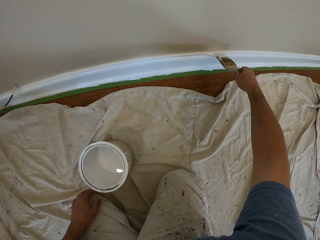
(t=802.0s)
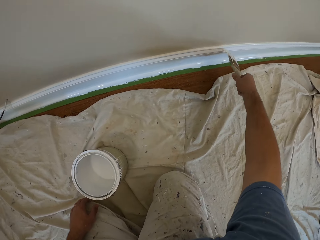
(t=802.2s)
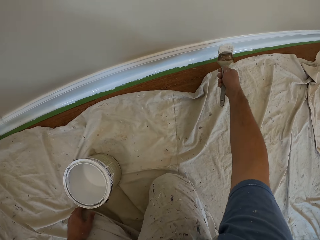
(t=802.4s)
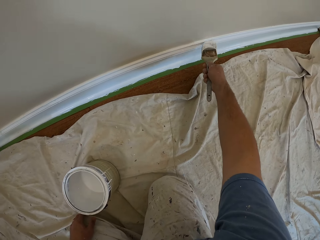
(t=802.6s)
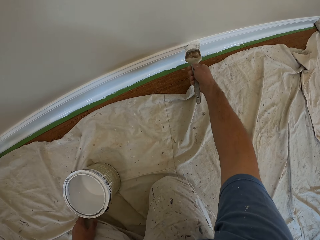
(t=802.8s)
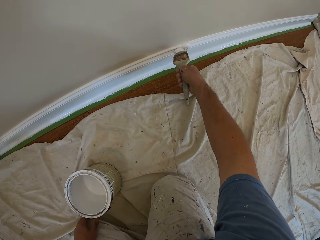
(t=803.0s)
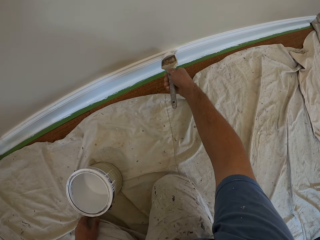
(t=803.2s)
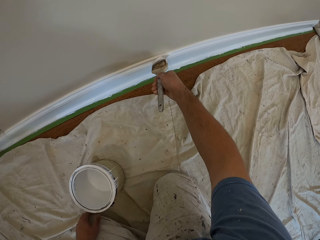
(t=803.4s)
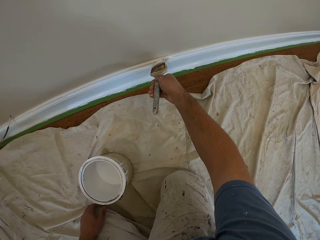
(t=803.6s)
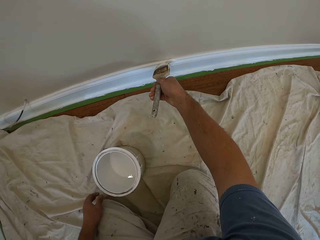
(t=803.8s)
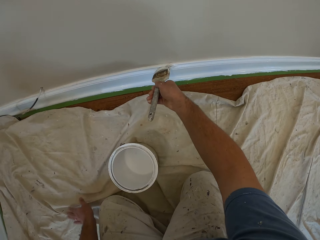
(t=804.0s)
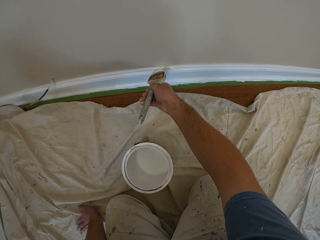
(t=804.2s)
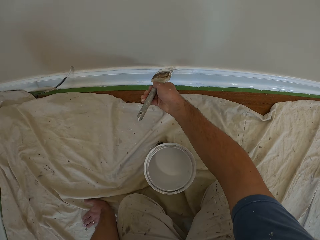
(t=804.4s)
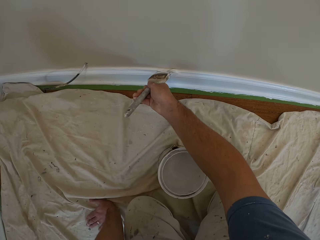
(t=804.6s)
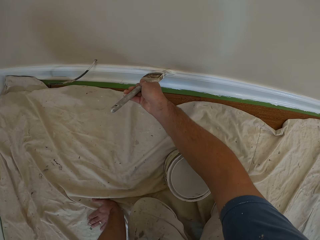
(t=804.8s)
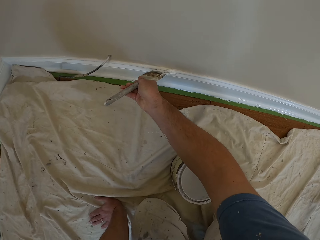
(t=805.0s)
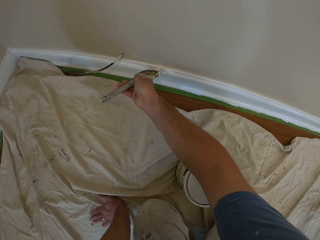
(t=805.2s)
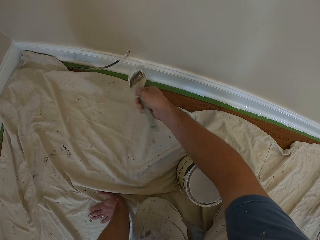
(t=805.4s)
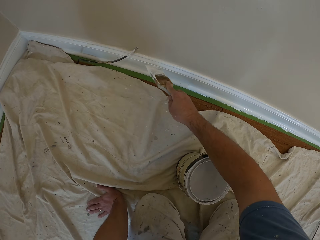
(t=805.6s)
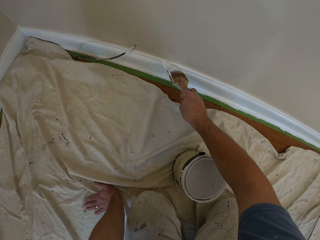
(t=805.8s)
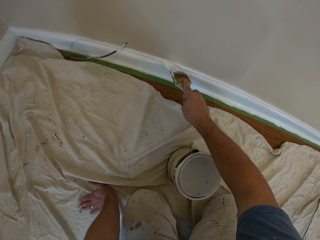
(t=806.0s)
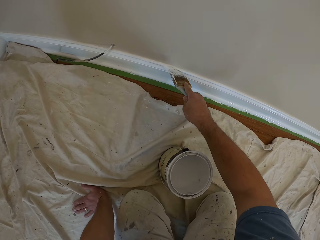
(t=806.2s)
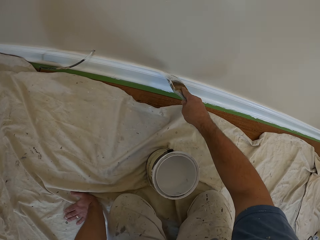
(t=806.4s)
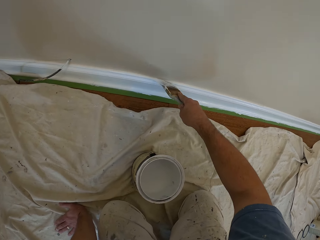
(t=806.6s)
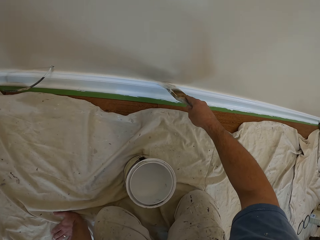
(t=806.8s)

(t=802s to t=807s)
The camera wearer paints a baseboard. They paint the baseboard again.

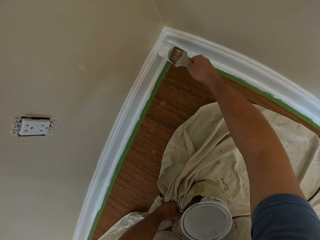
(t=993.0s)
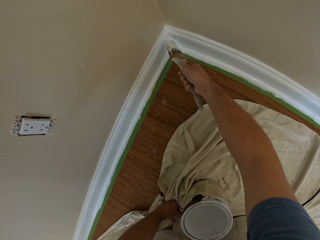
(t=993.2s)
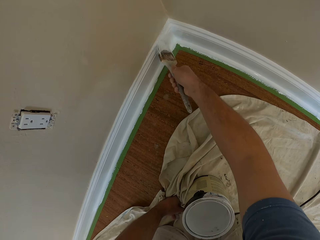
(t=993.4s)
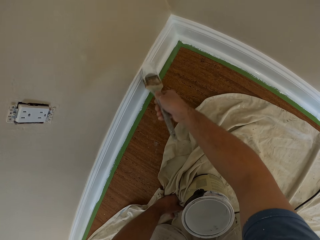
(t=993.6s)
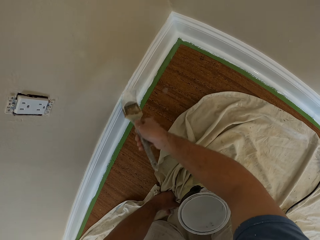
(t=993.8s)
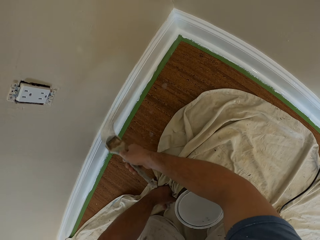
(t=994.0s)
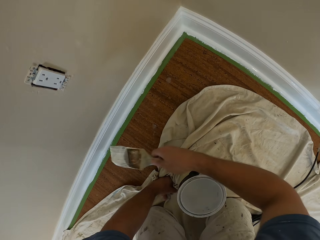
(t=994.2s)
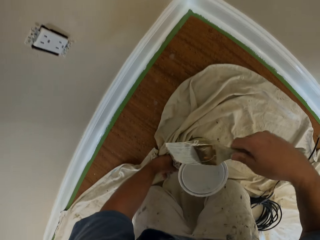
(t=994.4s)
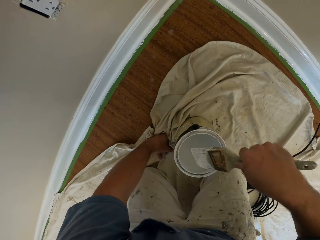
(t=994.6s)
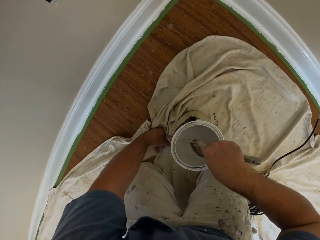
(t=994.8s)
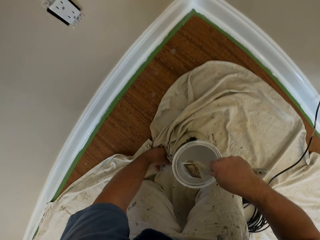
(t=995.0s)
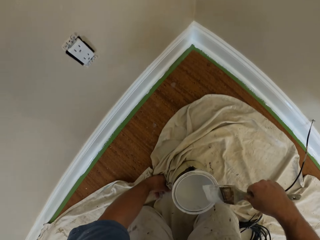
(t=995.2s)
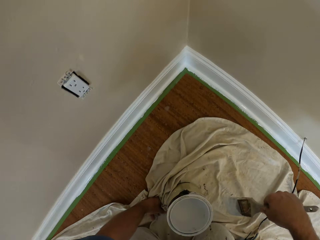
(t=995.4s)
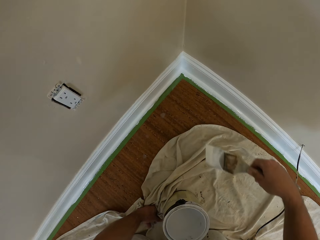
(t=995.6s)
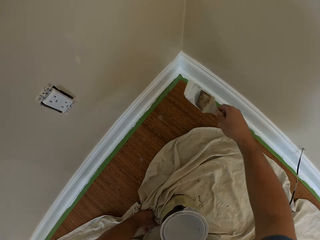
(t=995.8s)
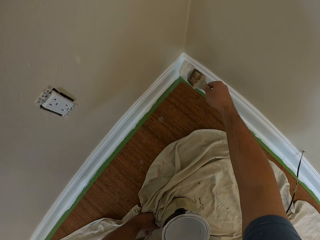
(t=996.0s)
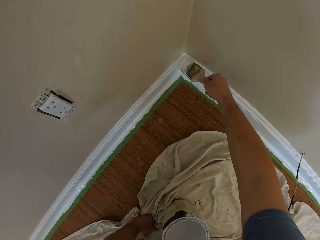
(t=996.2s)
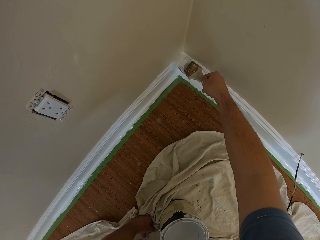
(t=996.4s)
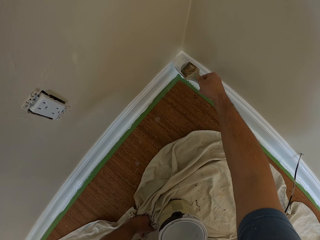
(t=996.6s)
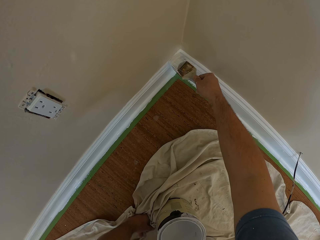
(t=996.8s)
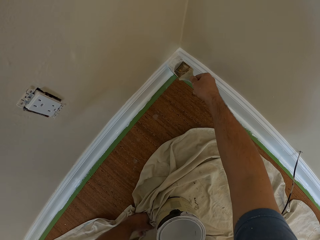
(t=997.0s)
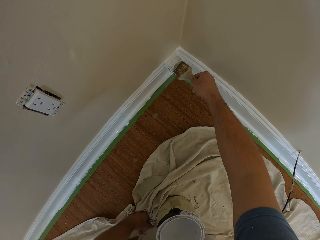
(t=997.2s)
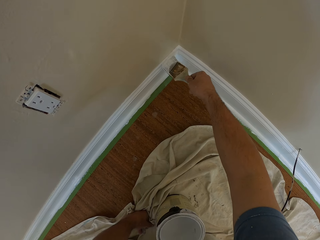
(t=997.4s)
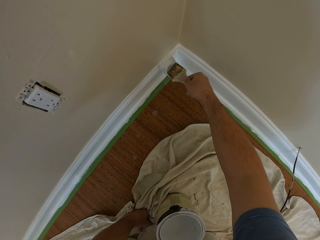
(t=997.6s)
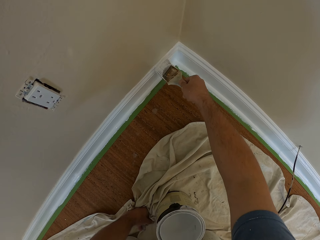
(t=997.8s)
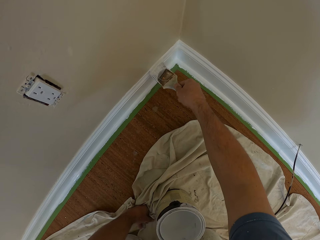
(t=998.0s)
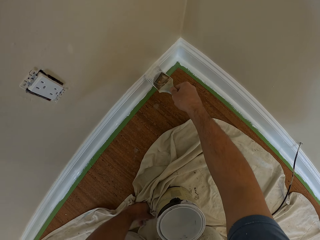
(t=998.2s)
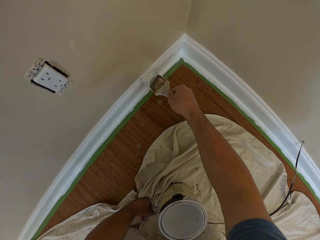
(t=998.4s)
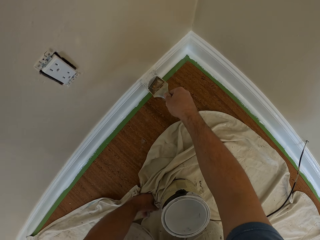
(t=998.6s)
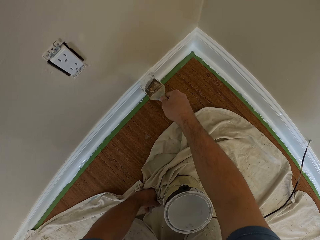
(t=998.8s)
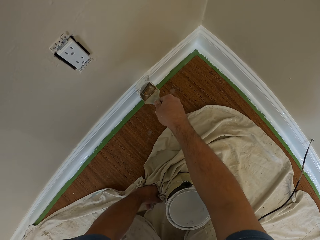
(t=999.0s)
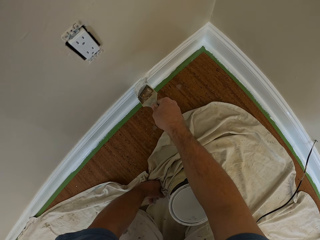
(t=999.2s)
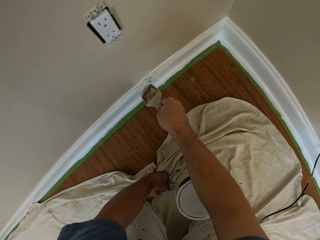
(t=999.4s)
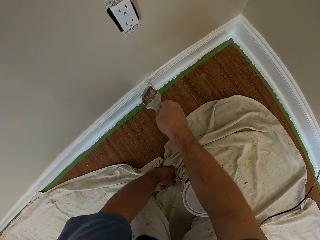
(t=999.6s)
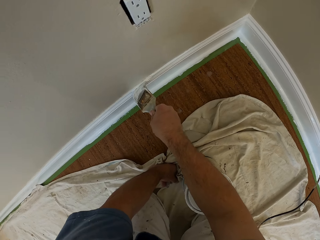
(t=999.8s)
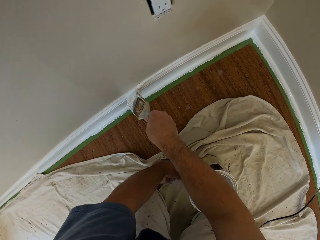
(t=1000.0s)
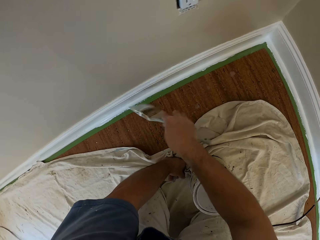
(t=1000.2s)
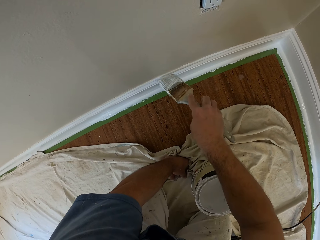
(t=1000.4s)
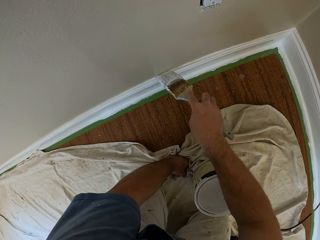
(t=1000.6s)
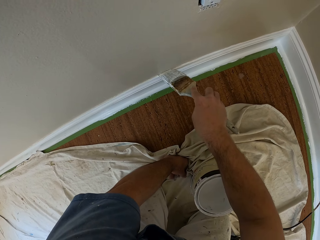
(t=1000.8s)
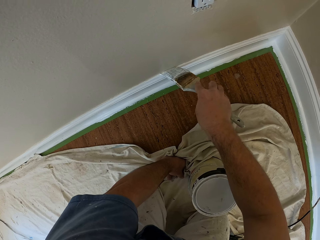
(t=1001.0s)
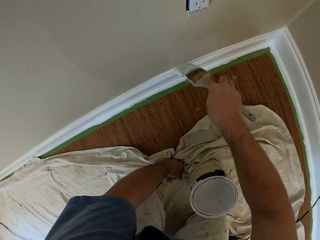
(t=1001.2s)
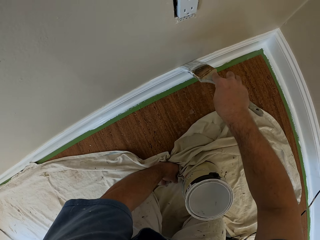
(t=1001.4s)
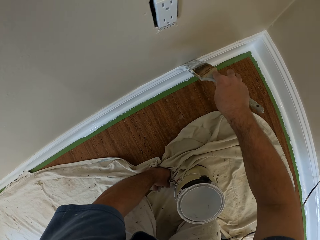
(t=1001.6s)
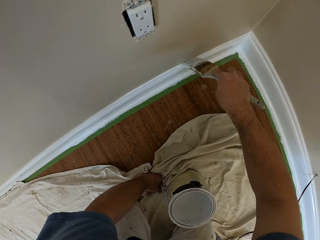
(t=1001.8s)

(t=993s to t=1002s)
The camera wearer scoops paint inside the aluminum paint bucket with the paintbrush. They paint the cornice.

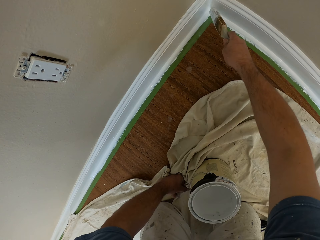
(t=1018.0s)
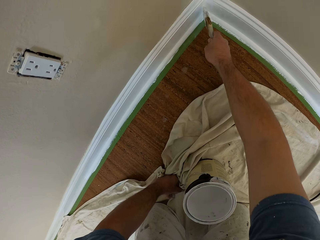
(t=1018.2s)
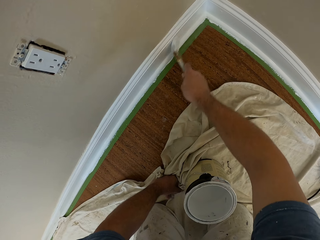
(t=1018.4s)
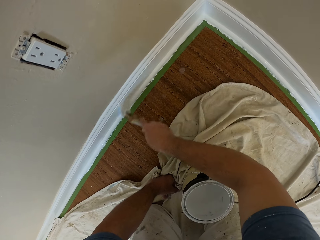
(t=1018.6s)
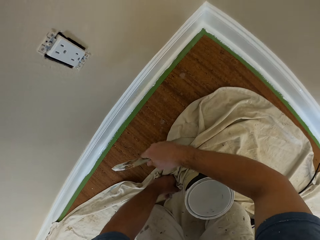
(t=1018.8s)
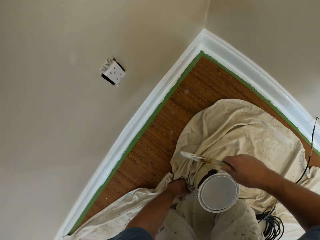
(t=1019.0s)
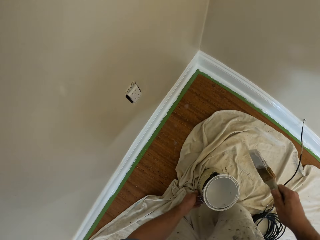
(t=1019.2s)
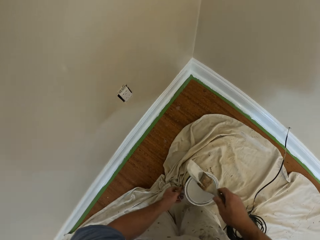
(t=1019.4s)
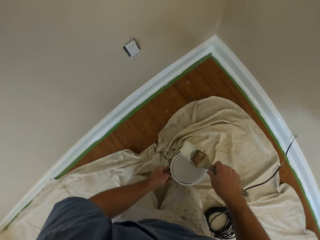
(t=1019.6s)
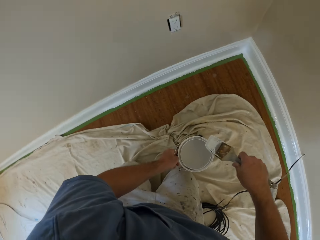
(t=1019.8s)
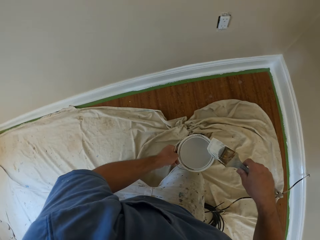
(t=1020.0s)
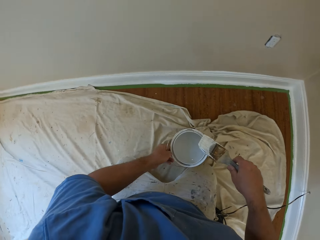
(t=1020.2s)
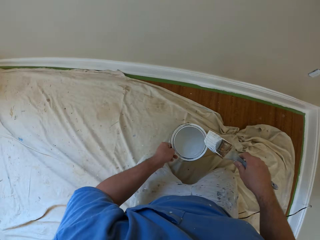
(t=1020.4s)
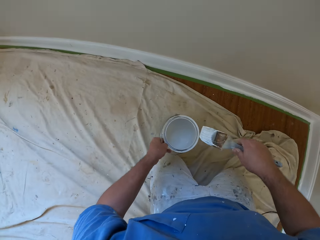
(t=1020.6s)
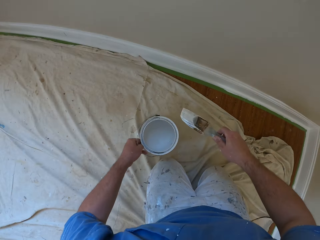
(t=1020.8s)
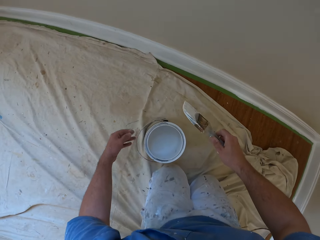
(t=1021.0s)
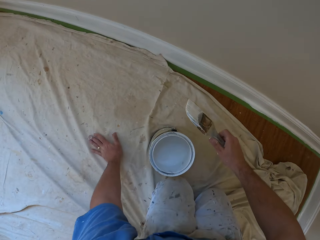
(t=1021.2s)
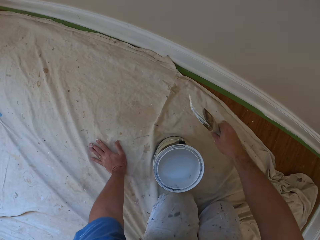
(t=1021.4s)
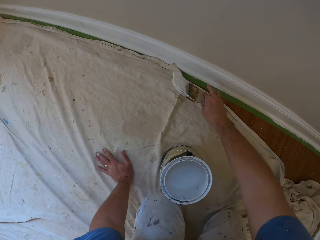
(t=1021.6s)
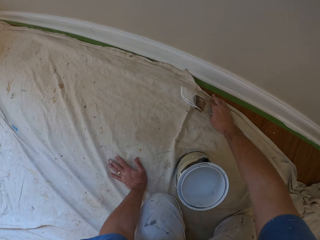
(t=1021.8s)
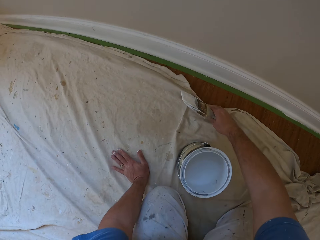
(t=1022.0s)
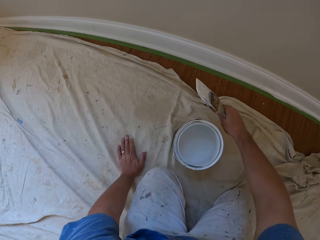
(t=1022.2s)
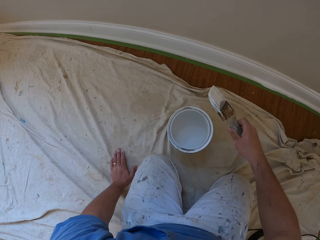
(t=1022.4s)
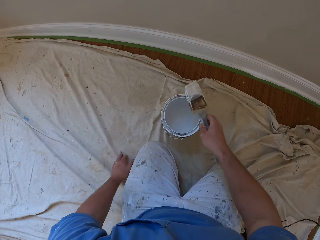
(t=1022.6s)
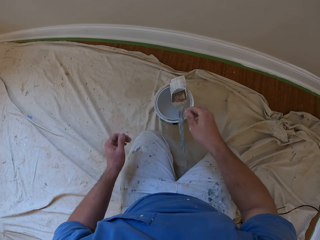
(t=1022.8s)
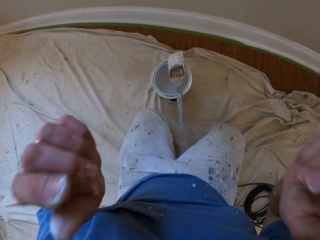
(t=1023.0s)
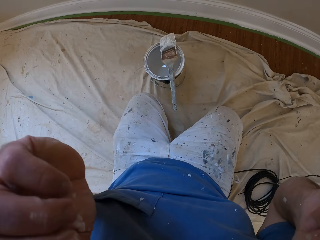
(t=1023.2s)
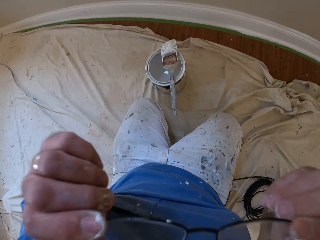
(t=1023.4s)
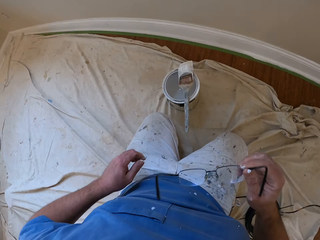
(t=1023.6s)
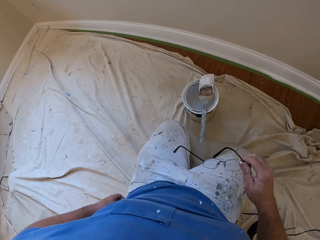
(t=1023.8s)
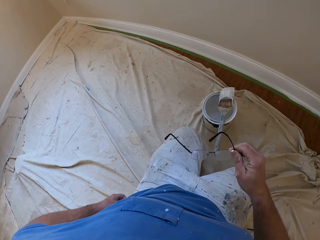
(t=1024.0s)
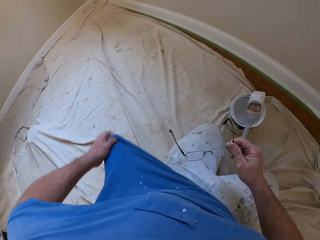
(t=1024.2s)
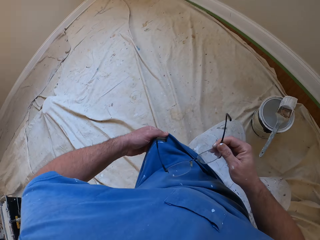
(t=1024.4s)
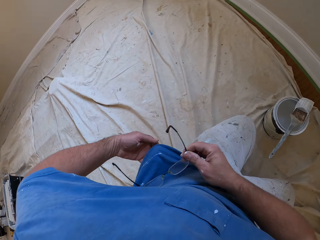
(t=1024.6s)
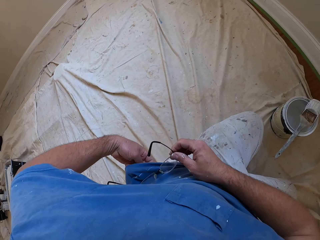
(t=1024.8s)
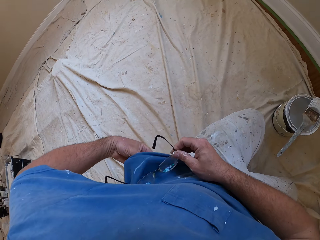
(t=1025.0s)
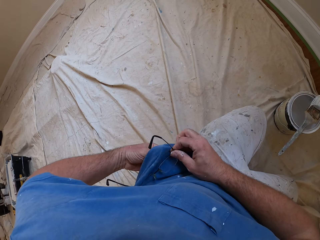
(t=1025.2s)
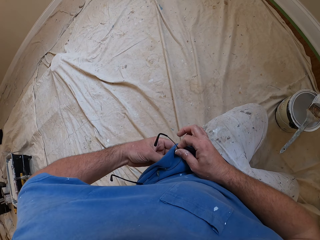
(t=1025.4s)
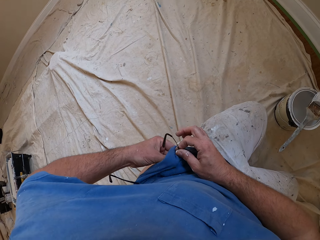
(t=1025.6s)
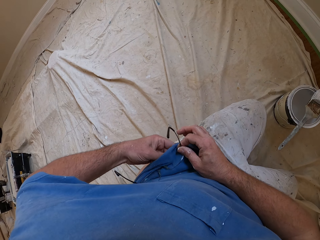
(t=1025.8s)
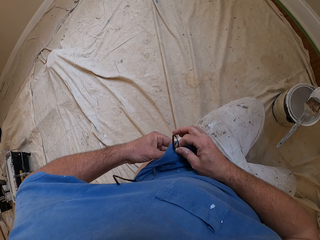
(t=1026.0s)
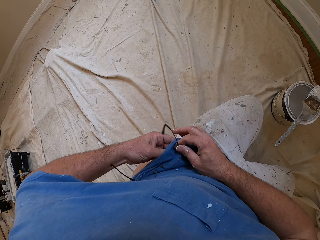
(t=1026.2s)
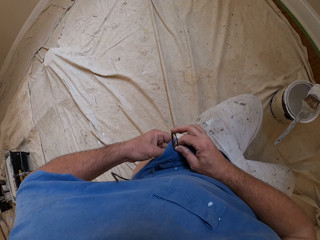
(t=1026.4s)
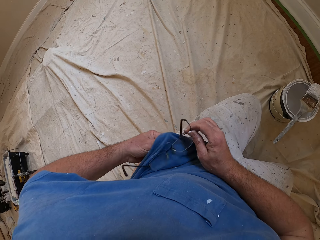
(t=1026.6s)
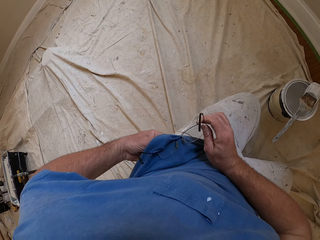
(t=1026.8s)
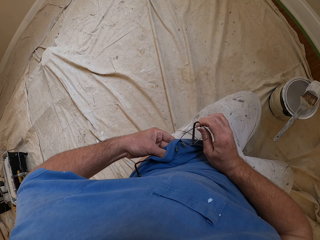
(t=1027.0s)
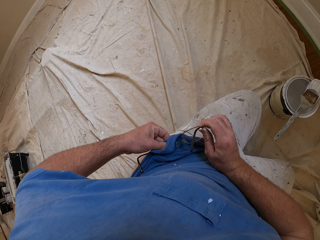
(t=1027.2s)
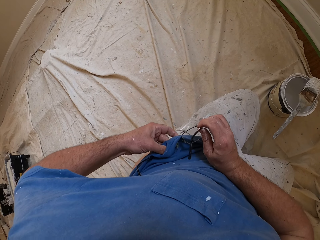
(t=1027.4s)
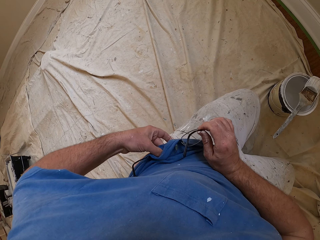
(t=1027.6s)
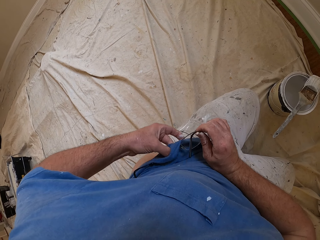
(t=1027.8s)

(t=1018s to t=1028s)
The camera wearer picks up the aluminum paint bucket with his left hand. He drags the paint container on the floor. He crawls forward. He drops the aluminum paint bucket on the floor. He places his hand on the floor. He adjusts the cloth on the floor with his right hand. He drops the paintbrush on the aluminum paint bucket. He removes his eyeglasses with both hands. He lifts his hands. He holds the glasses. He cleans his eyeglasses with his shirt.
